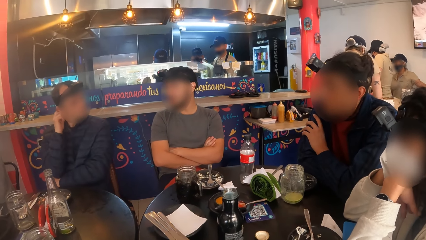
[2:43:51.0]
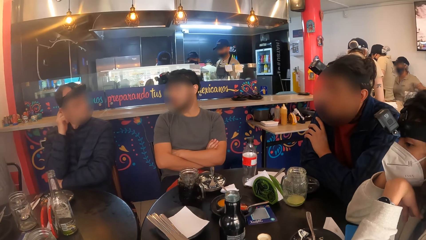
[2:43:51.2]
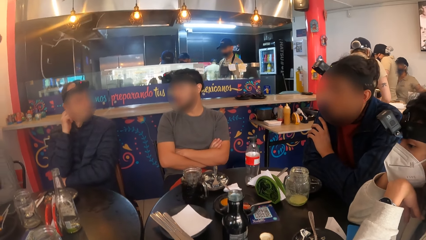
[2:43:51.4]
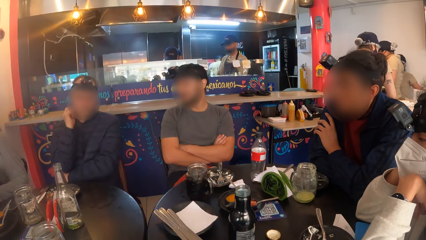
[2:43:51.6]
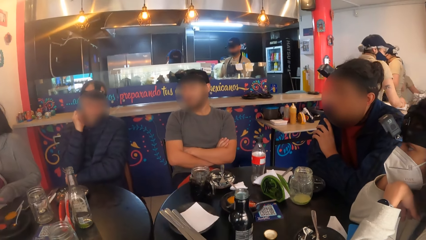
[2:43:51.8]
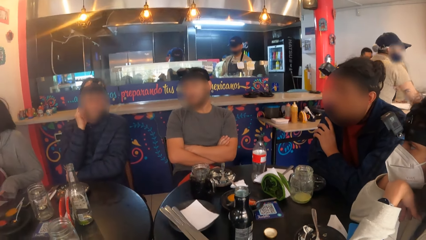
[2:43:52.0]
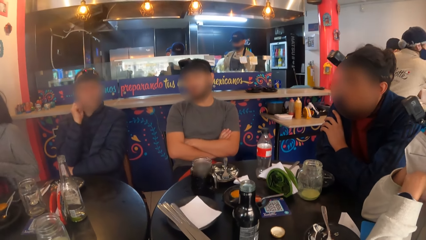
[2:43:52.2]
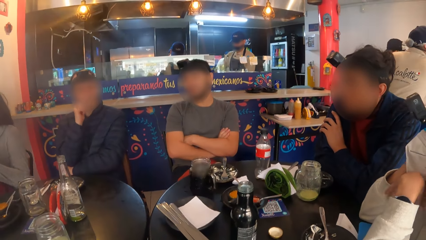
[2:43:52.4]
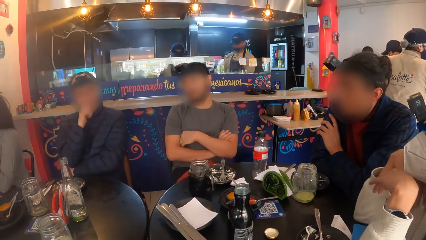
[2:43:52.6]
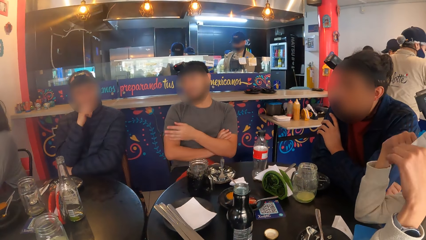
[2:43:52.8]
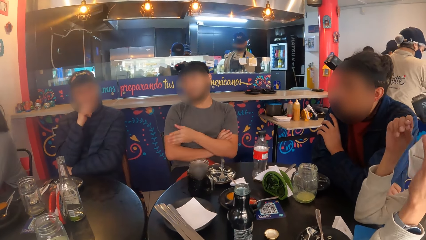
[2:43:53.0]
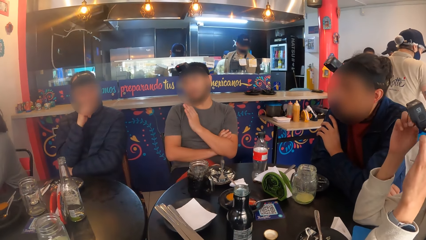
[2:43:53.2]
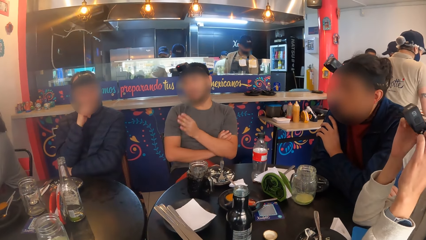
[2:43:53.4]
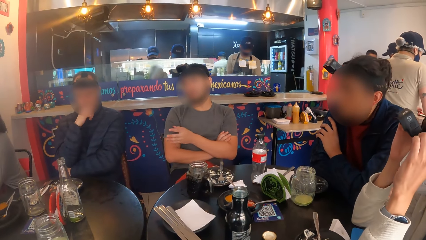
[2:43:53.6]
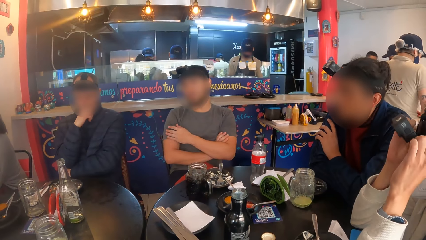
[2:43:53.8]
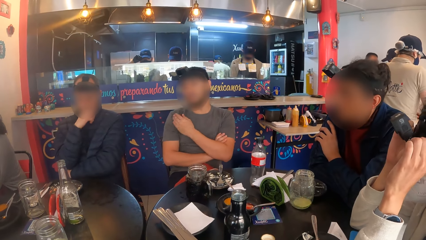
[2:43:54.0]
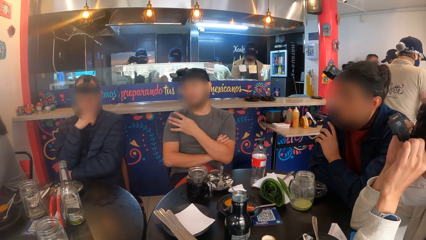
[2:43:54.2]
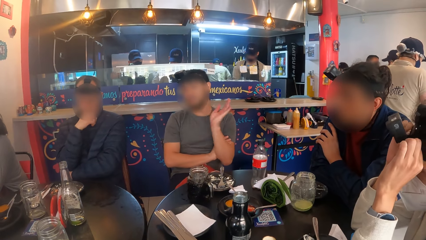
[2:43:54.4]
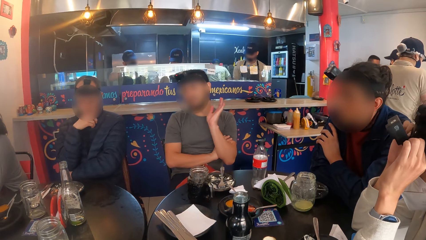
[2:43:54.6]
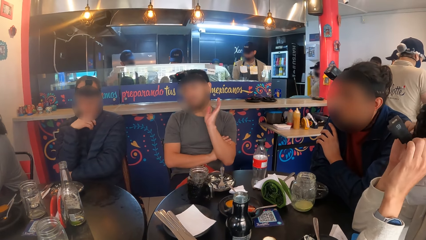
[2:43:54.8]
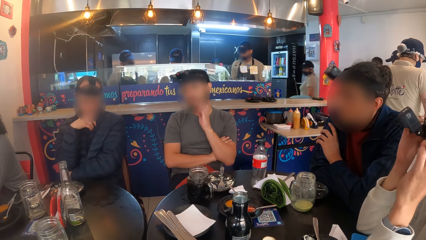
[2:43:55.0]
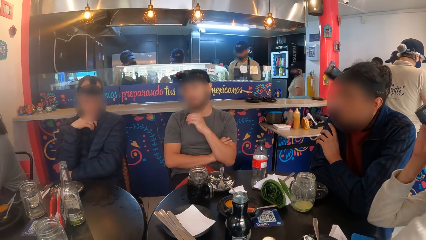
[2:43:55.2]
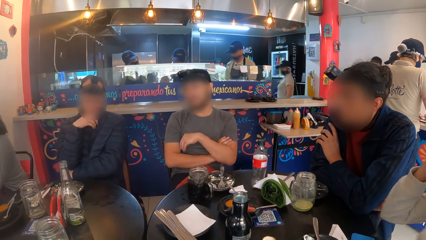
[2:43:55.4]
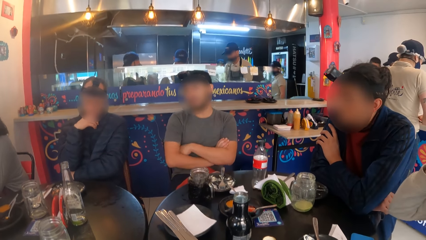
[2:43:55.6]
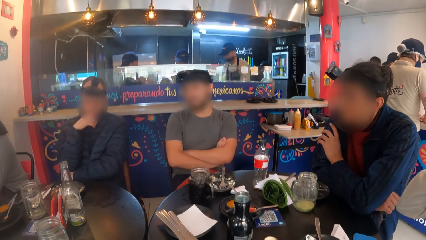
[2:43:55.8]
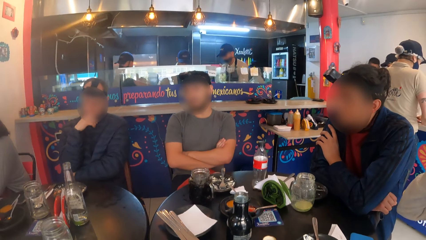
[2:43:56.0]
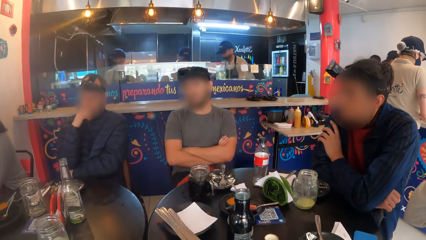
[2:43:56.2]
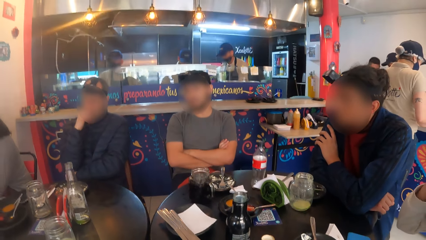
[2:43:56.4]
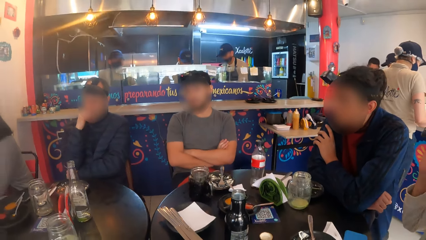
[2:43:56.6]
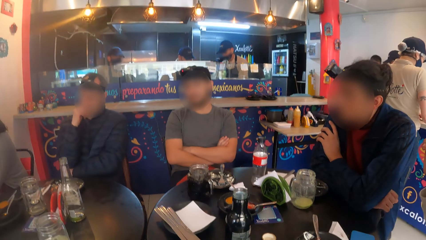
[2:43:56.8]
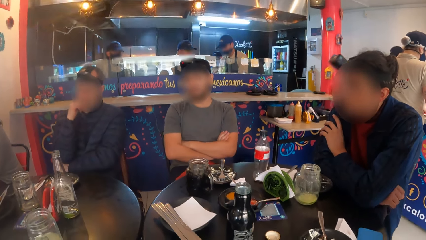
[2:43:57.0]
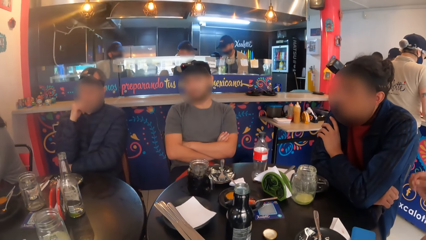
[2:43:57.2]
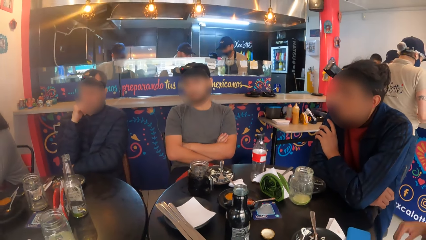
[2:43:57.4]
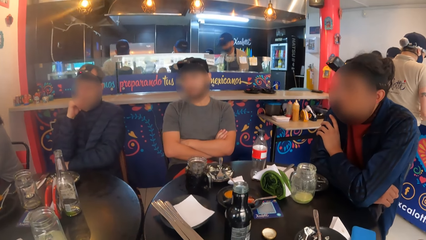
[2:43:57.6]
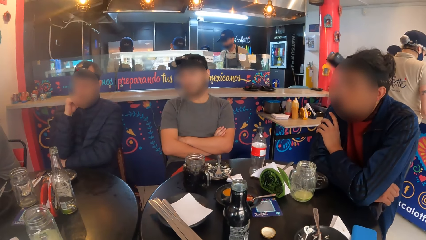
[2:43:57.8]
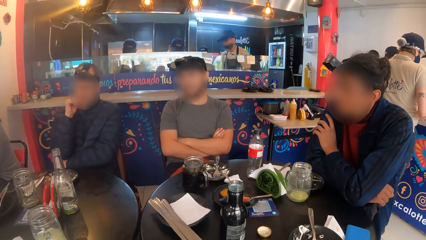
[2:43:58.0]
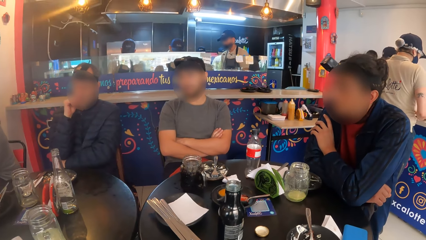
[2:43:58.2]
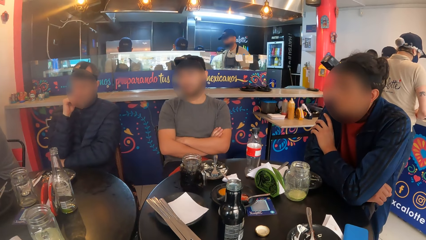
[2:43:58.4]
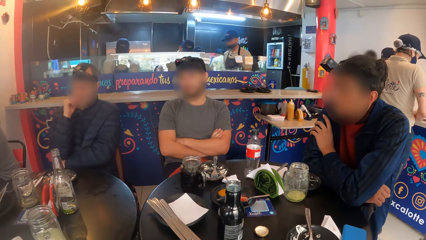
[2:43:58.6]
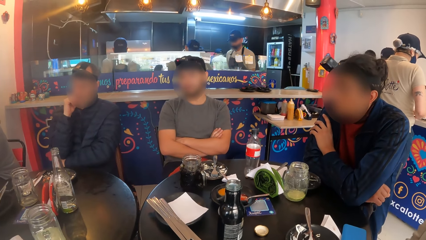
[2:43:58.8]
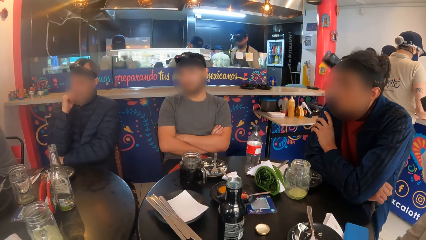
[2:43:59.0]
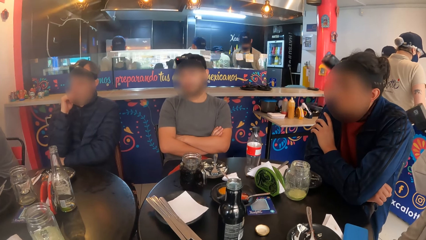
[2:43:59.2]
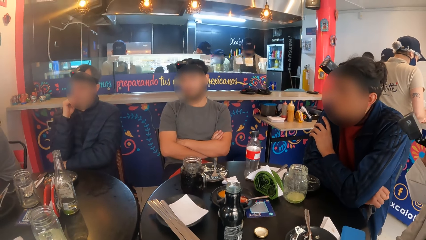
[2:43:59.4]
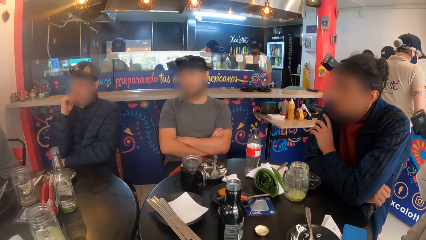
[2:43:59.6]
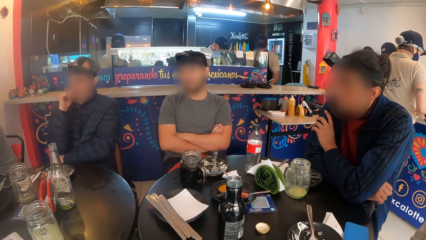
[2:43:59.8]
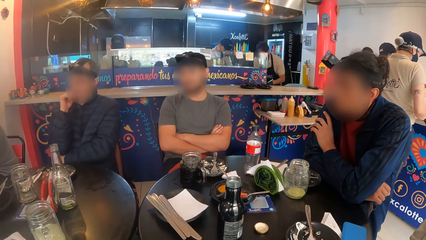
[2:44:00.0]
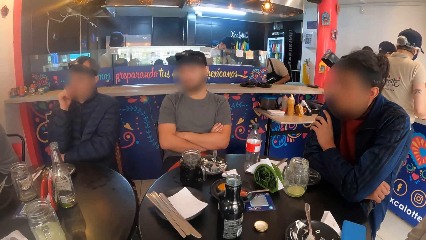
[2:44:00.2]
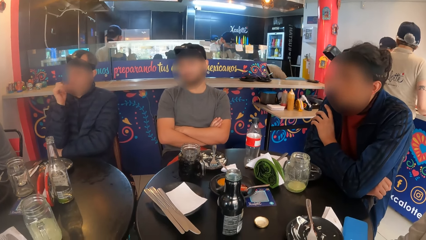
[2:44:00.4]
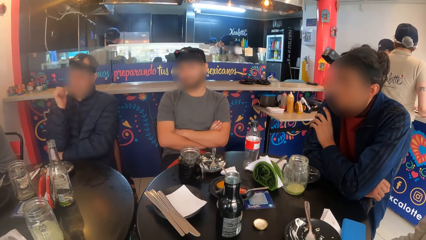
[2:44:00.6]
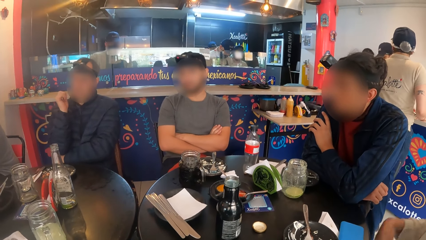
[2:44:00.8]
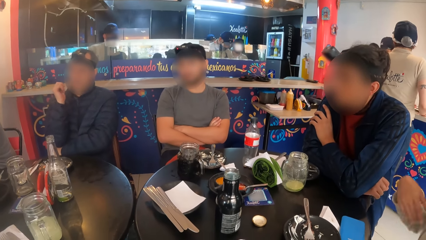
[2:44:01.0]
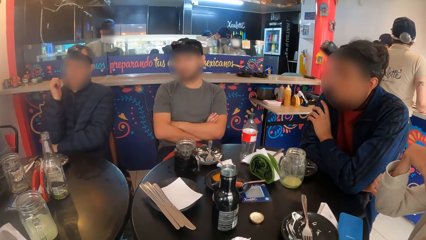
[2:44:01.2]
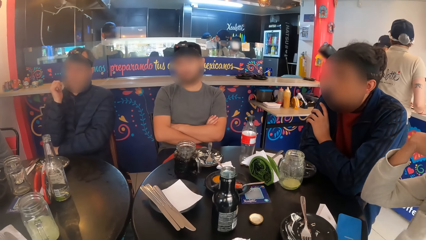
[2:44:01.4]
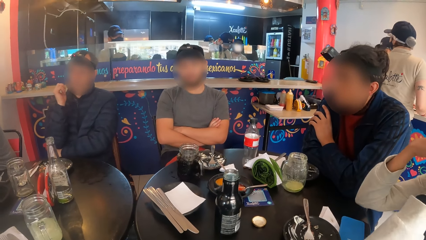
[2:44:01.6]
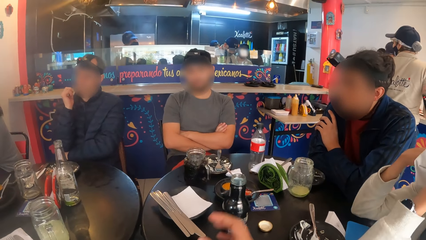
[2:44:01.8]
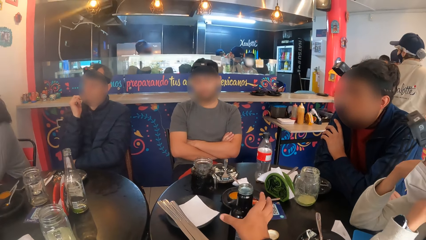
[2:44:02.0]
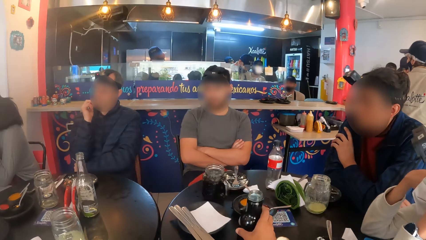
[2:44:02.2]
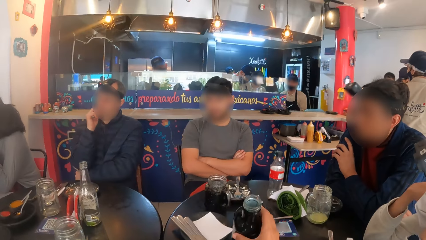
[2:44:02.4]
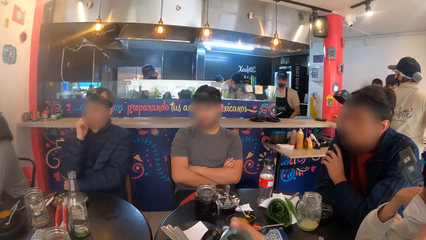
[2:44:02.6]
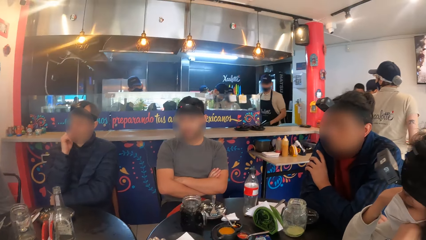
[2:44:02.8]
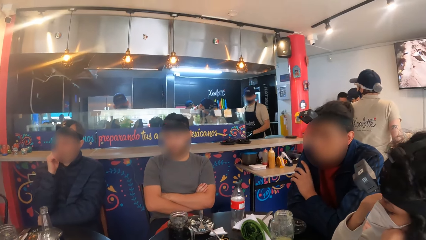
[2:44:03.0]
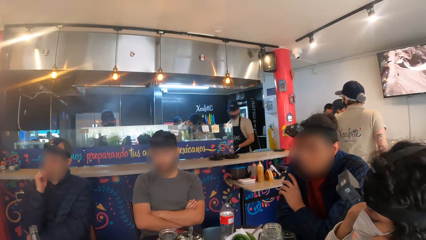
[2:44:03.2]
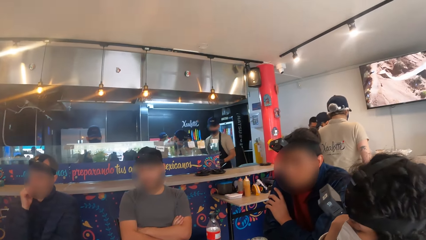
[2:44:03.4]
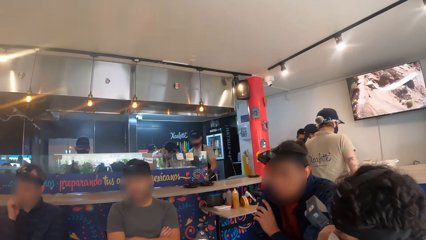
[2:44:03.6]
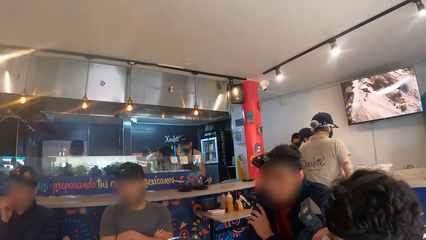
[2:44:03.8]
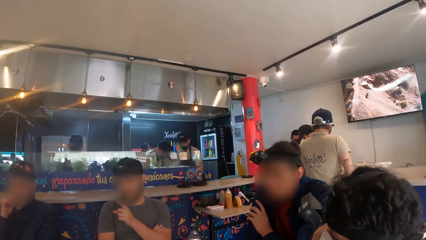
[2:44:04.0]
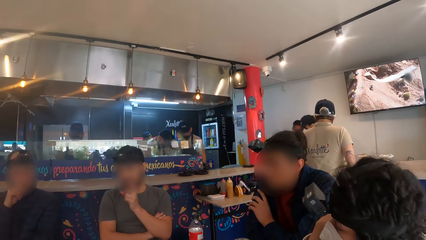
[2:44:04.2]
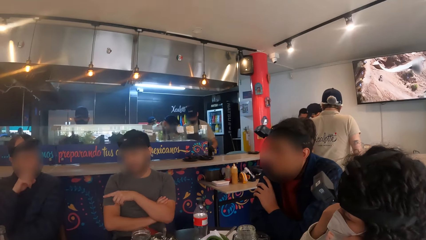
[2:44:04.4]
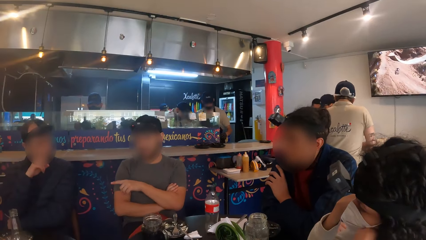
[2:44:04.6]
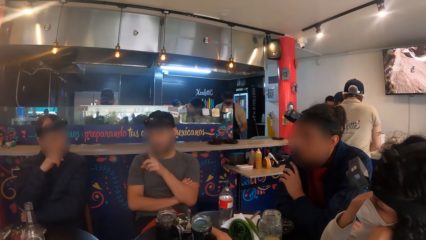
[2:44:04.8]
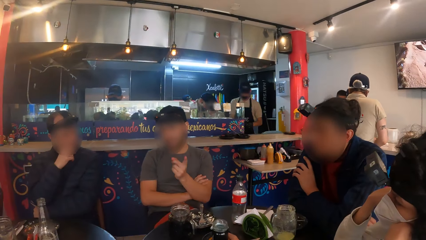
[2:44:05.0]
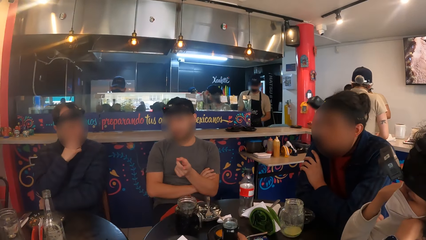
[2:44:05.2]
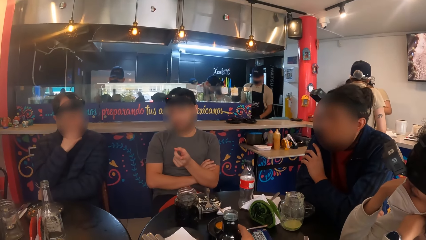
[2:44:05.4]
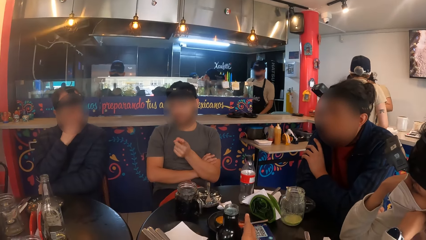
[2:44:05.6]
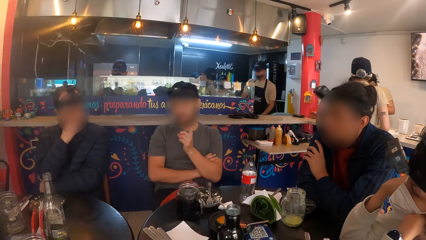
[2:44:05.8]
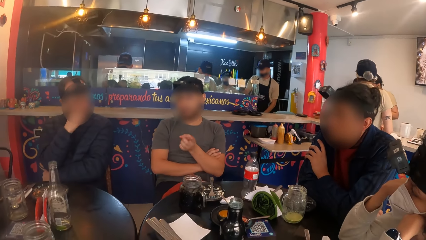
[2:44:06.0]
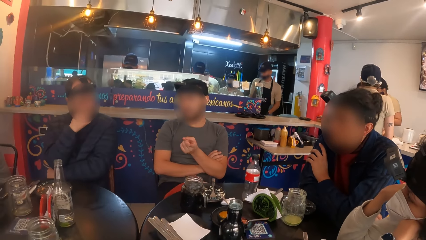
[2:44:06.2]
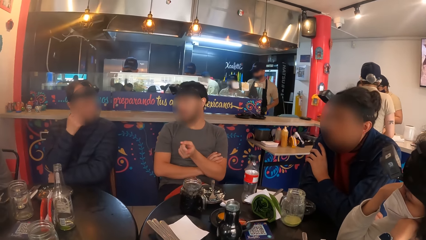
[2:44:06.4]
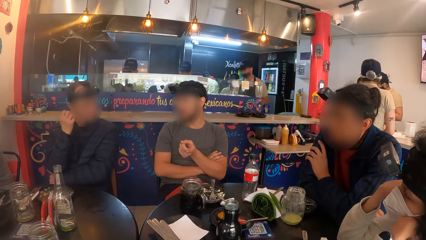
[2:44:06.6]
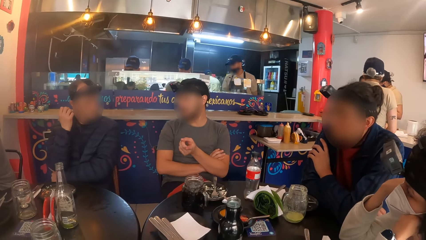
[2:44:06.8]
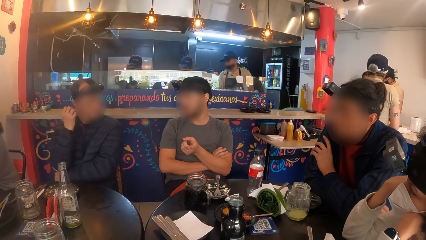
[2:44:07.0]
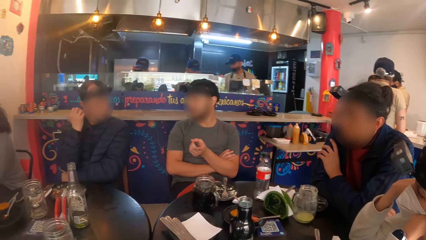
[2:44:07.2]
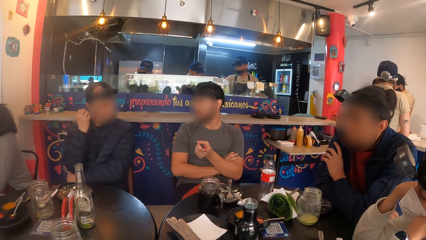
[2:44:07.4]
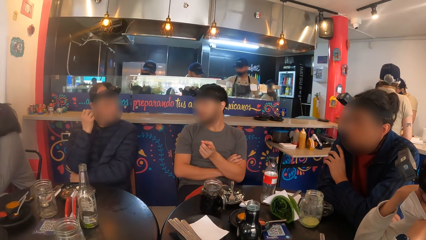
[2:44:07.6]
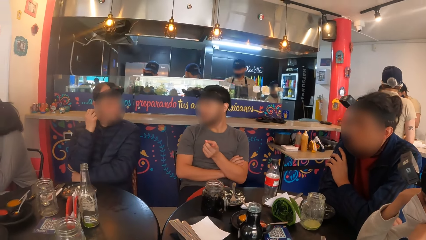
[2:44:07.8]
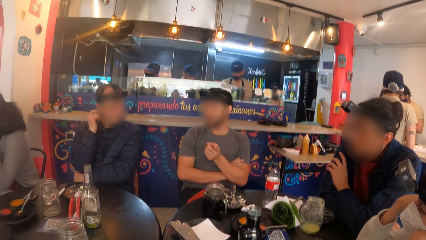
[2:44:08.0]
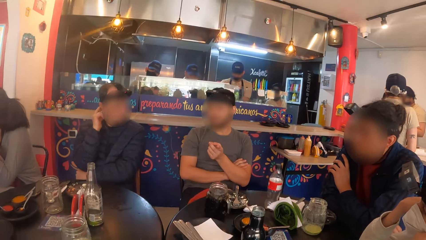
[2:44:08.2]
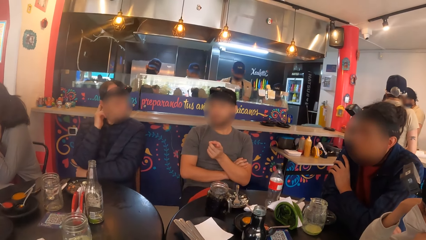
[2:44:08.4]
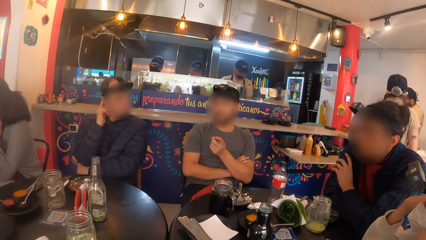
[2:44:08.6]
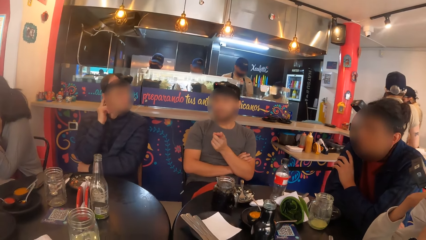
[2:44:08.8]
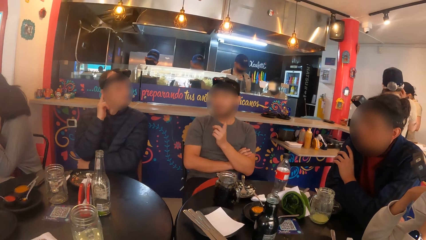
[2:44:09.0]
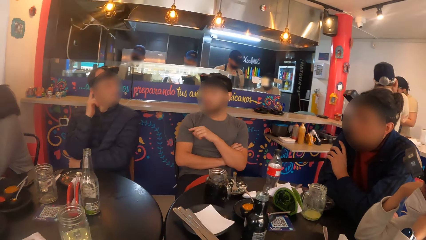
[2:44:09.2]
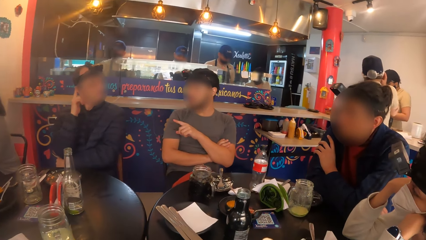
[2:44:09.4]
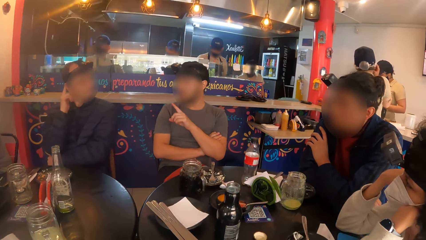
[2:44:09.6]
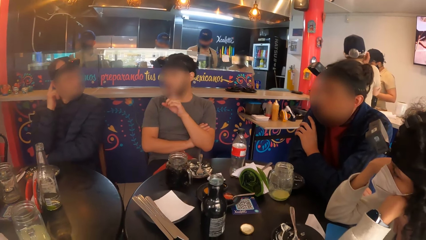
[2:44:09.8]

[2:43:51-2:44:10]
The woman adjusts the camera on her head with her hands. The camera wearer picks up the bottle of juice from the table with his right hand. He drinks juice from the bottle. A man interacts with the camera wearer and the group of people. The camera wearer drops the bottle of juice in his right hand on the table.
